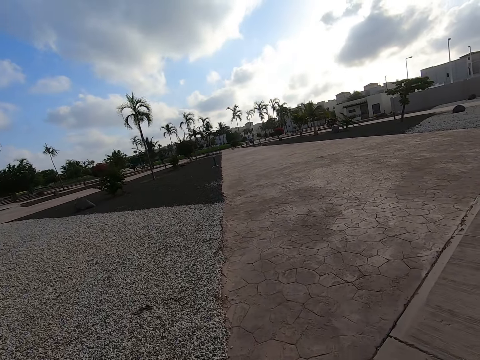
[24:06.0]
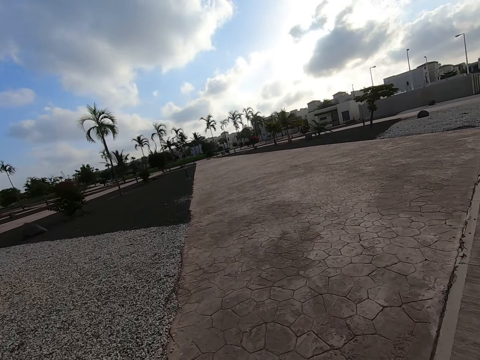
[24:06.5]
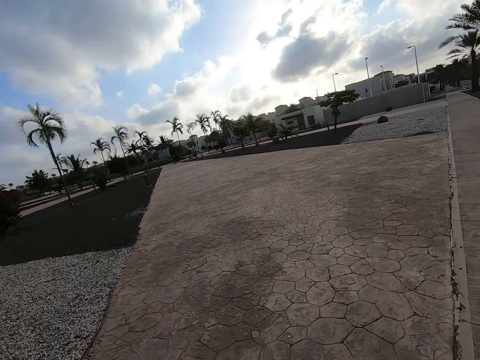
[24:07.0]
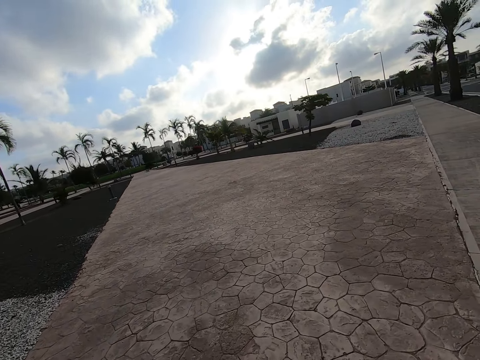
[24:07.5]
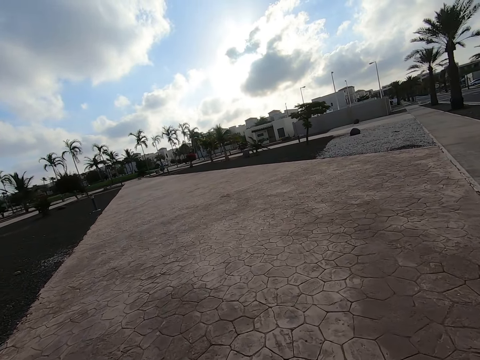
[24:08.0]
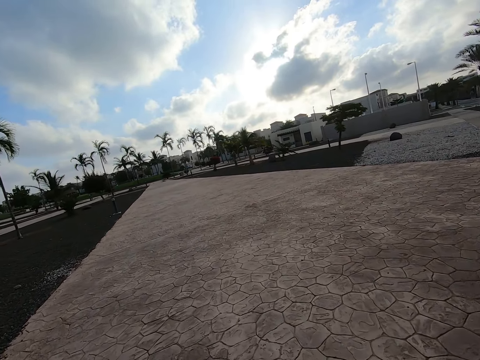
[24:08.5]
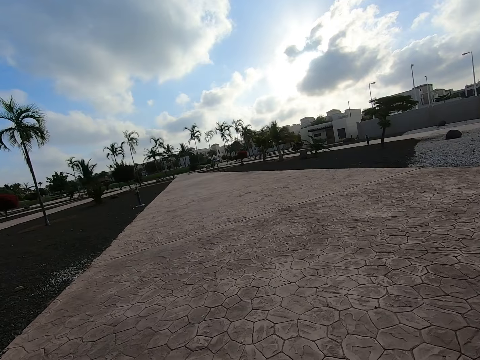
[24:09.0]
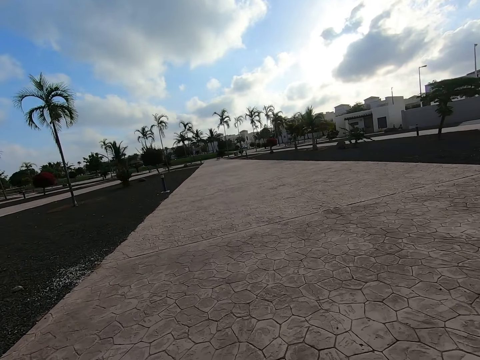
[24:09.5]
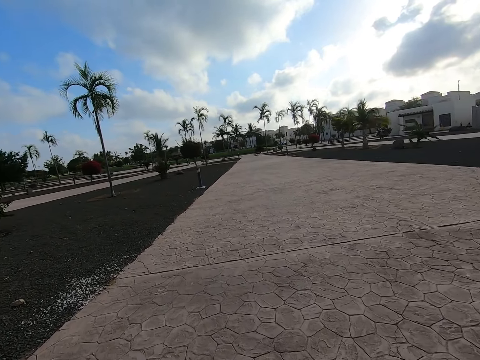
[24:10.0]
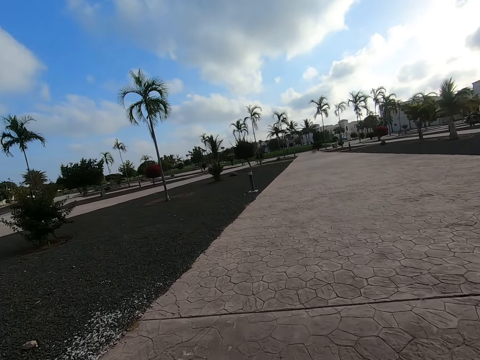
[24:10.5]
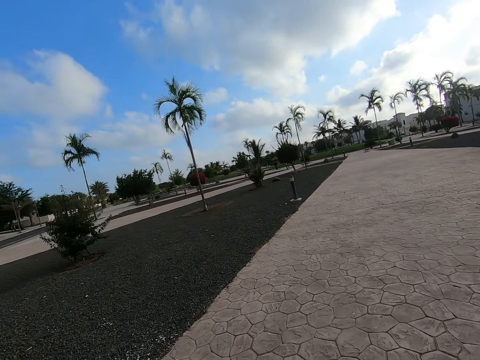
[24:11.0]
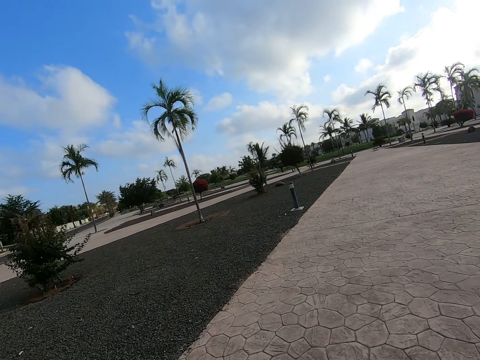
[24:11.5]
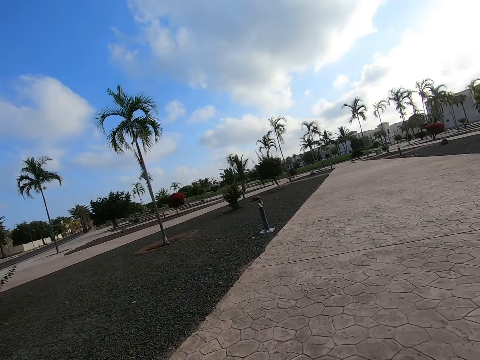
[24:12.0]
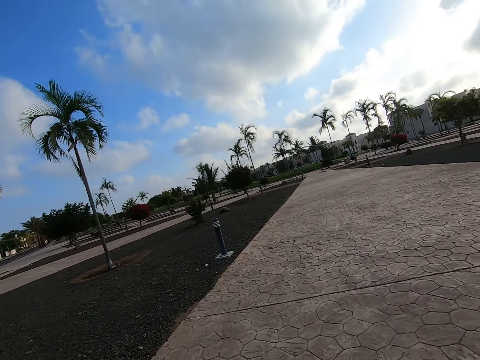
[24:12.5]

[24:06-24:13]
The camera wearer rides a bicycle along the pavement road.

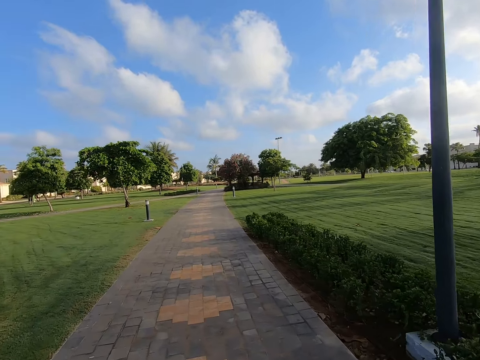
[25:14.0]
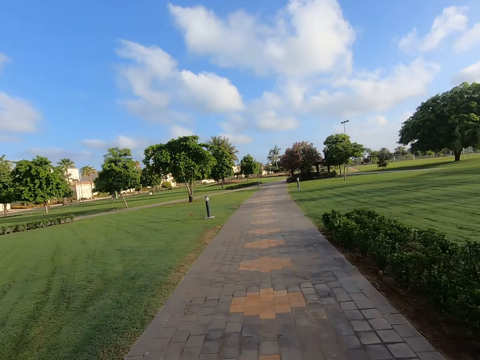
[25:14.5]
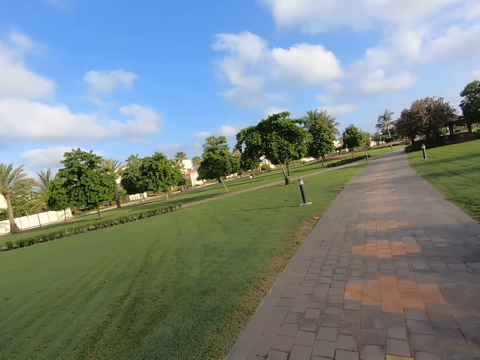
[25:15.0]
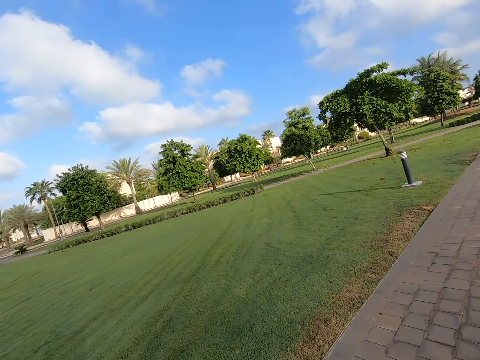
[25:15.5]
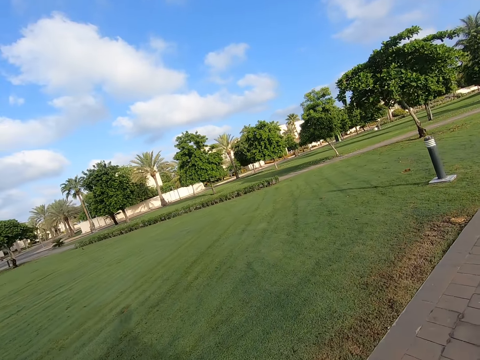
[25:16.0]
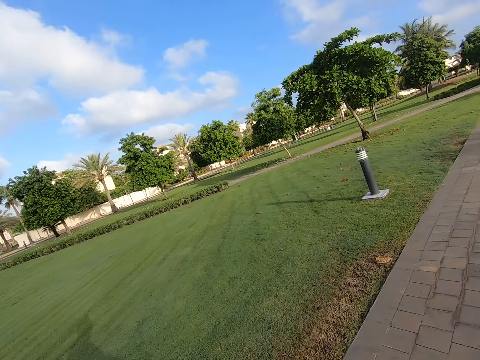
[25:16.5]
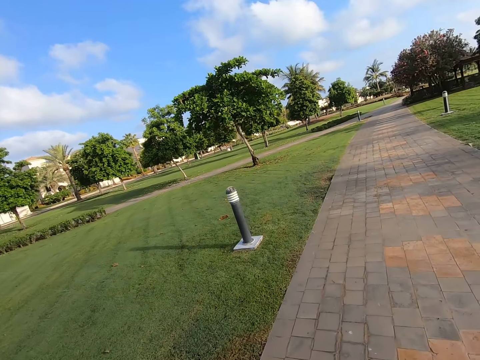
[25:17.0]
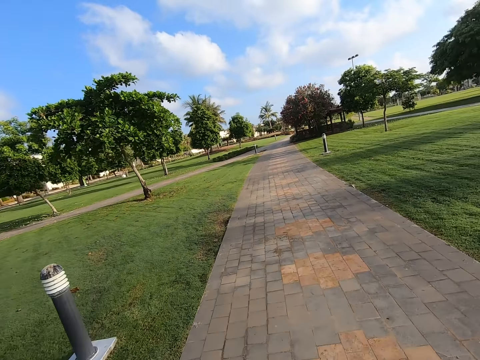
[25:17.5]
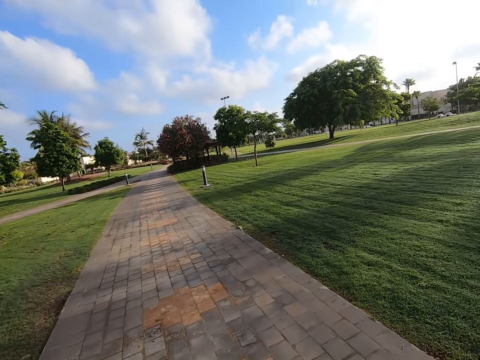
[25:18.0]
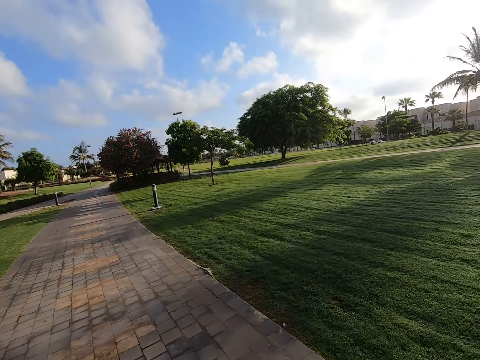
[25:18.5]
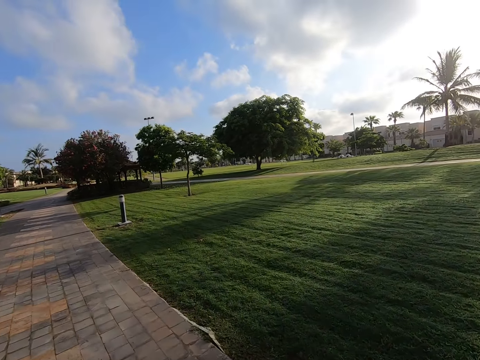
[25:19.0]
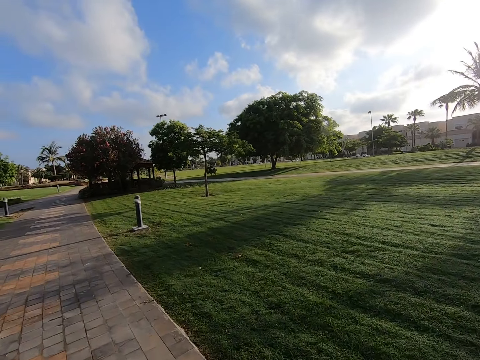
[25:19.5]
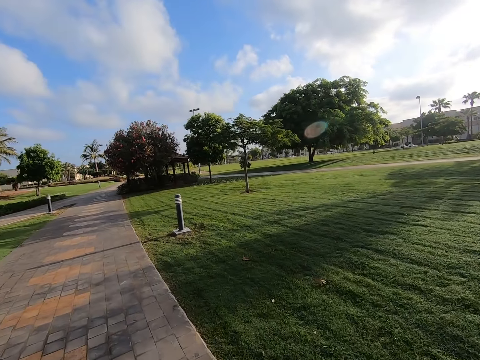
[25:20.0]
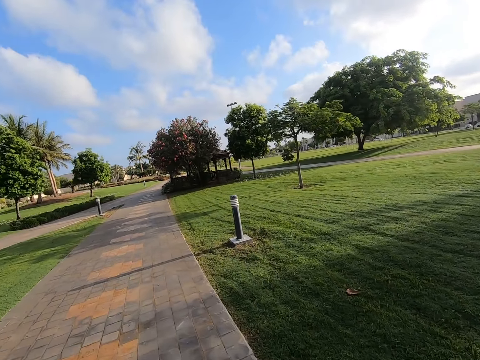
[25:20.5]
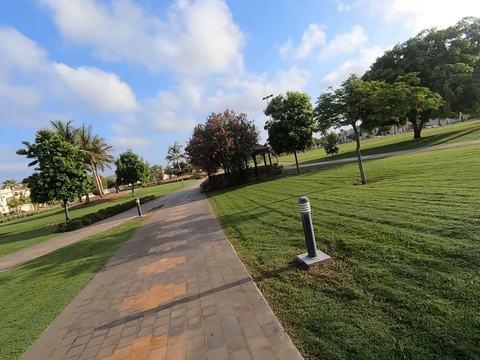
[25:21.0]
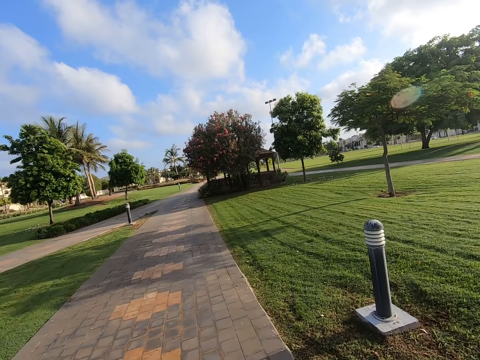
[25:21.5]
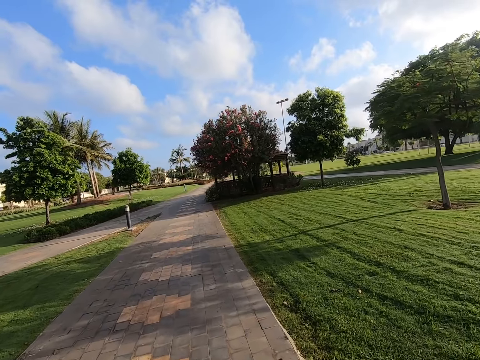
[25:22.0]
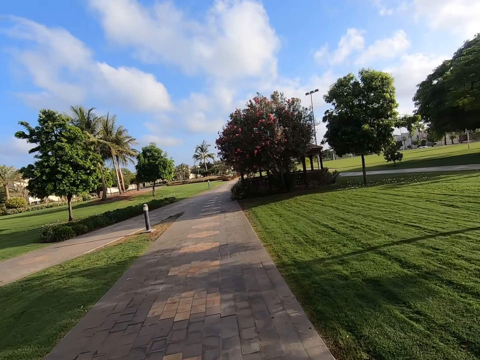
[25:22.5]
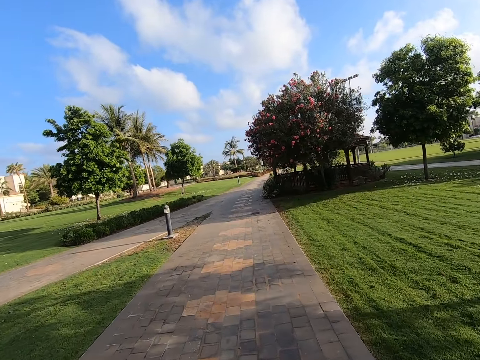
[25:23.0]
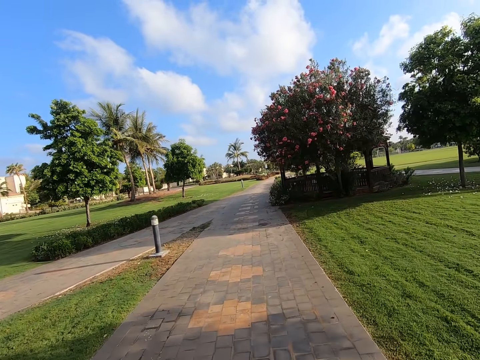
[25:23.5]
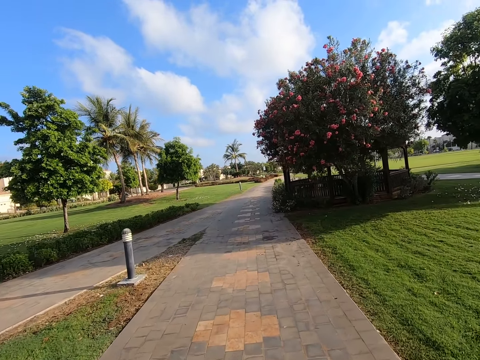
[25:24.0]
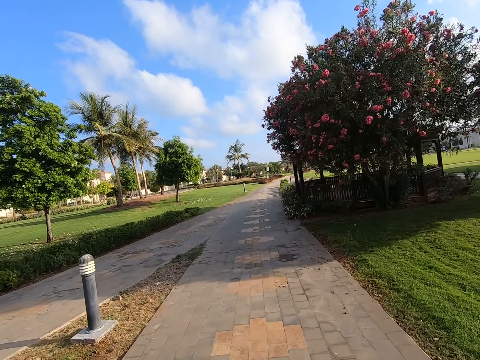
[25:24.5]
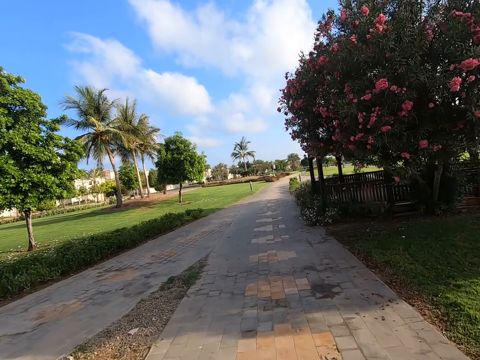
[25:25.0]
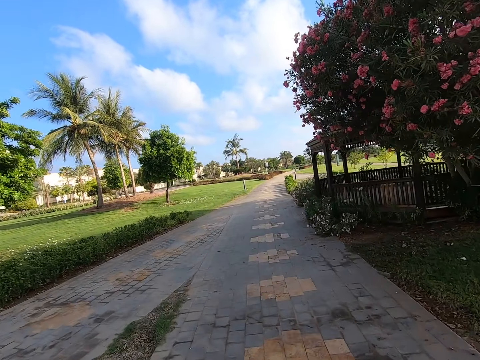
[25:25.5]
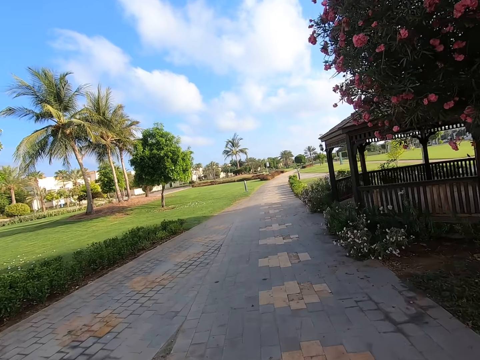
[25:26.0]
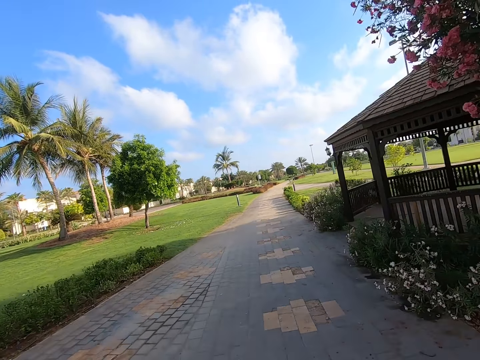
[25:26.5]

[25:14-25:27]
The camera wearer looks around the compound. They ride a bicycle along the pavement road.

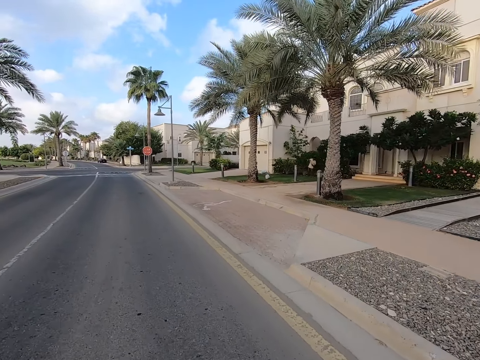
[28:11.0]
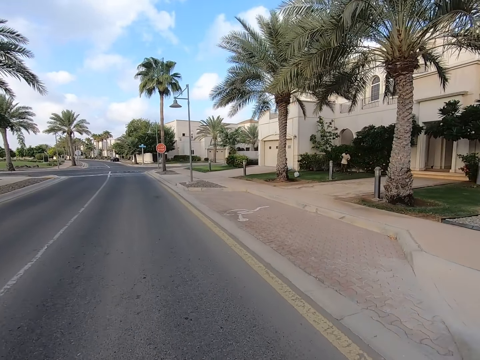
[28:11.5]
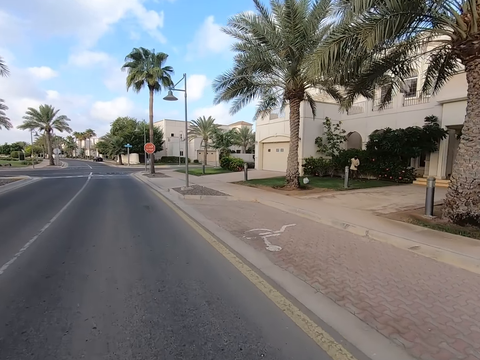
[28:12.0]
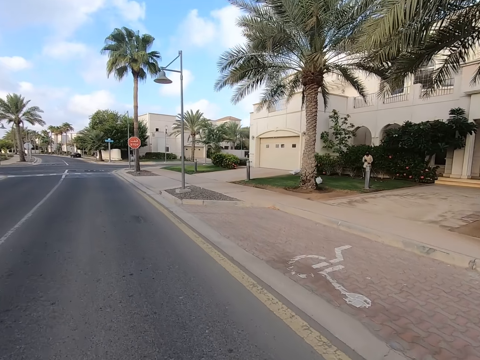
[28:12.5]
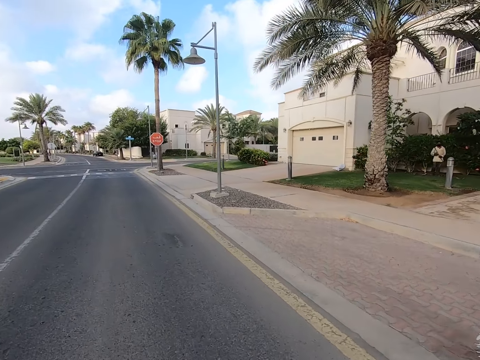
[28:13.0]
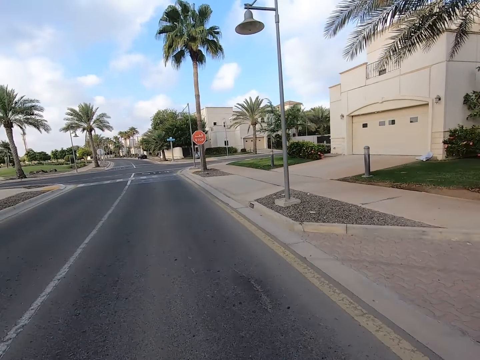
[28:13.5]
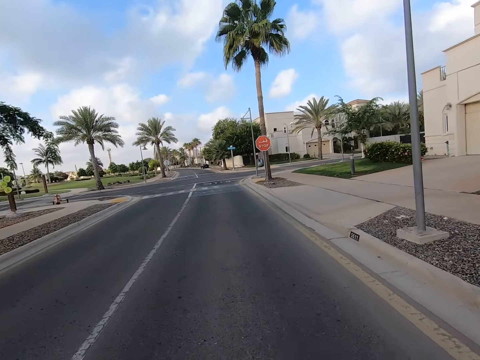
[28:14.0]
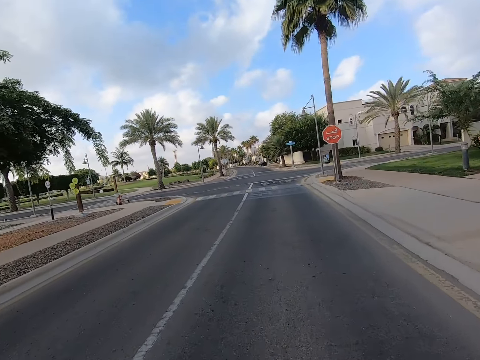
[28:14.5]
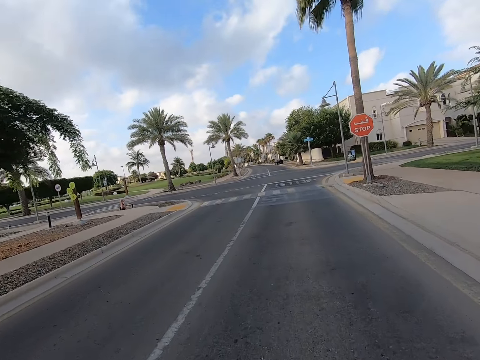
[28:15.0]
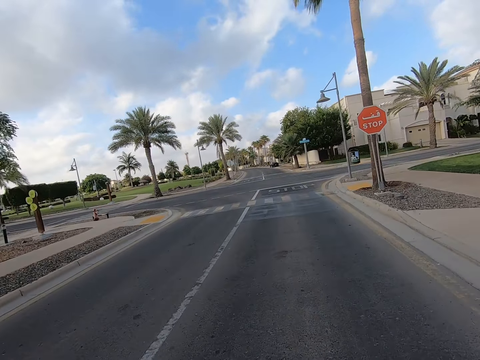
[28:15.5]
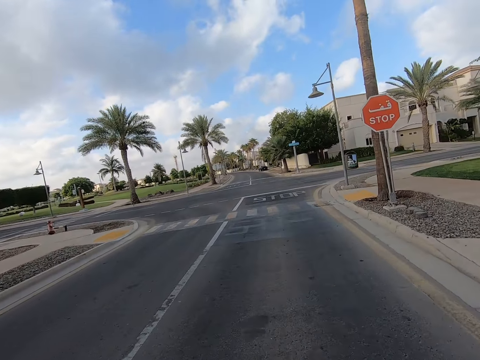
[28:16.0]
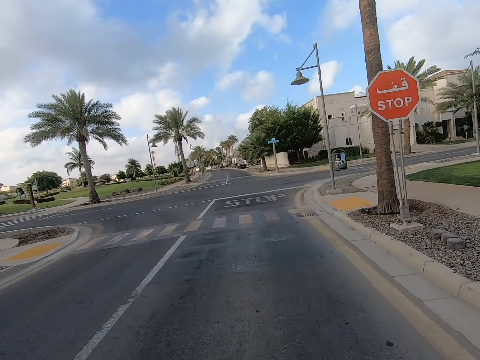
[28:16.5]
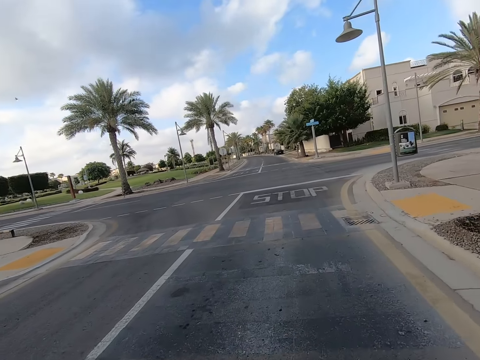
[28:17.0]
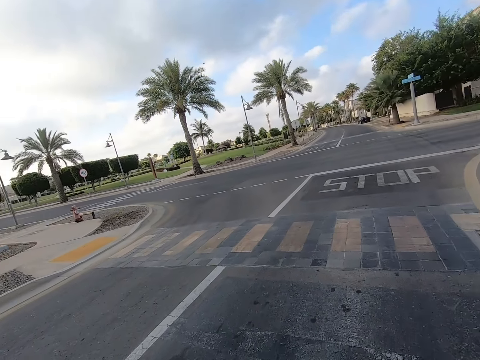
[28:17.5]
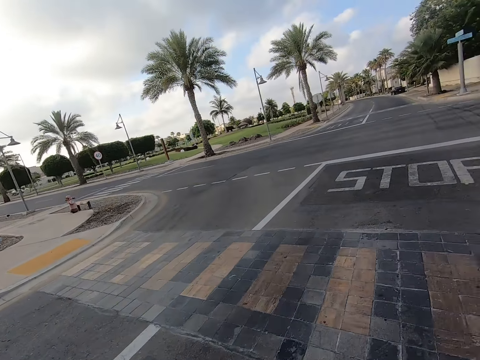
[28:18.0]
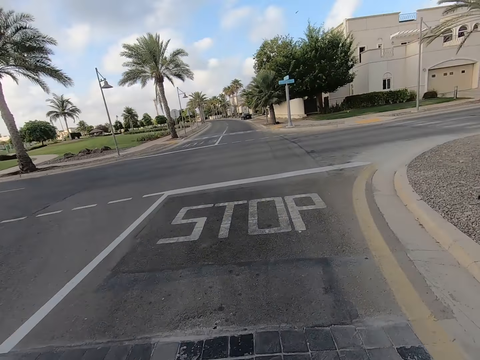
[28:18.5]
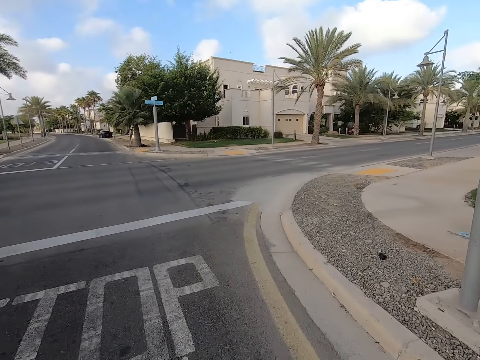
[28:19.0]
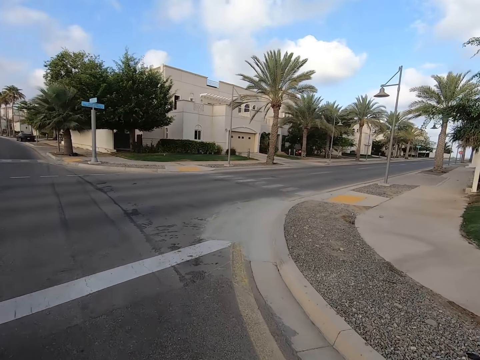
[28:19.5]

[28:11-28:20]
The camera wearer swipes the compound with a broom. They ride a bicycle on the road.
